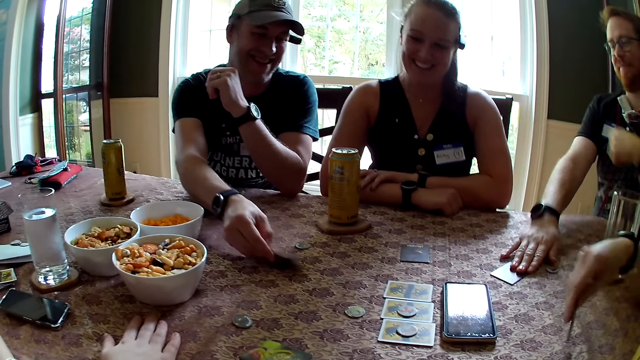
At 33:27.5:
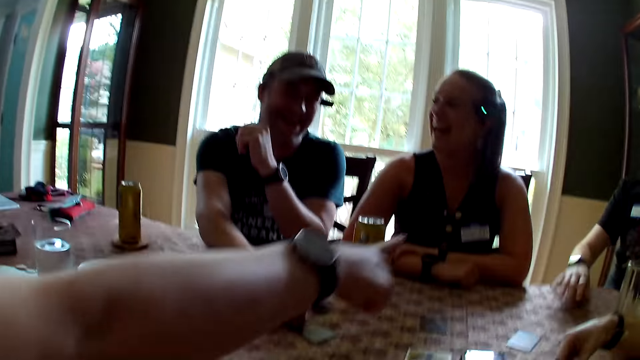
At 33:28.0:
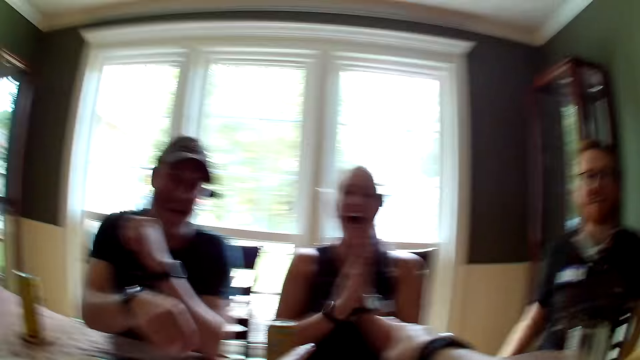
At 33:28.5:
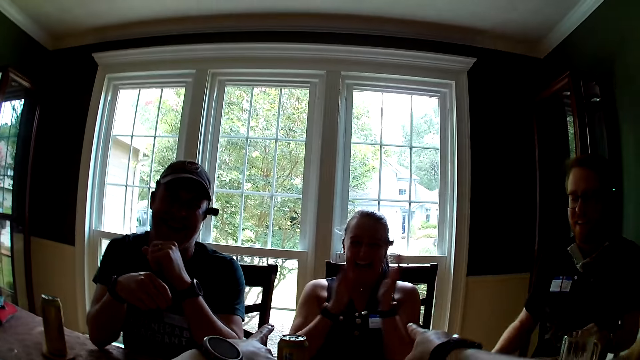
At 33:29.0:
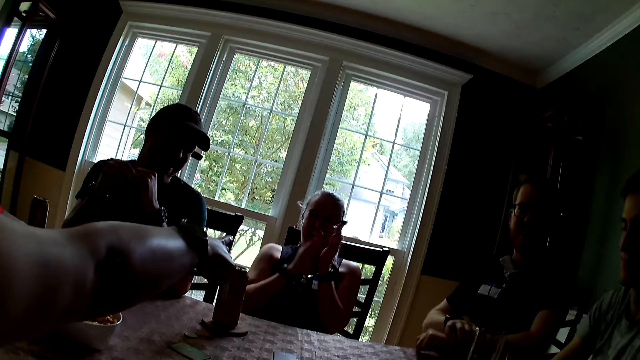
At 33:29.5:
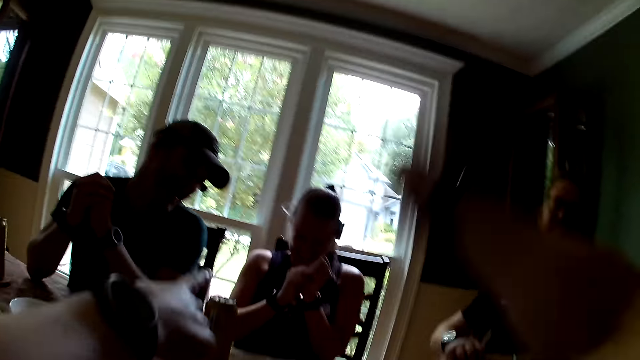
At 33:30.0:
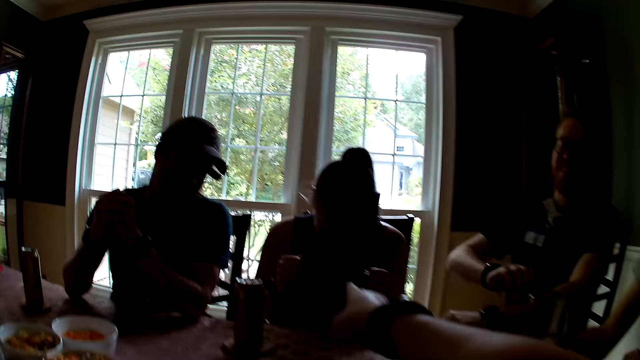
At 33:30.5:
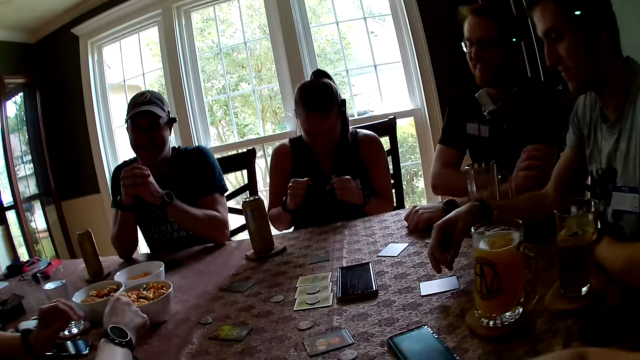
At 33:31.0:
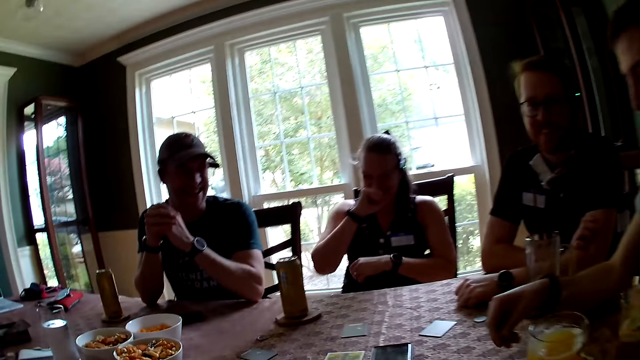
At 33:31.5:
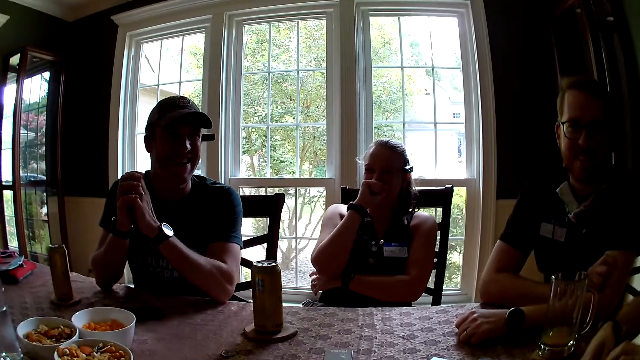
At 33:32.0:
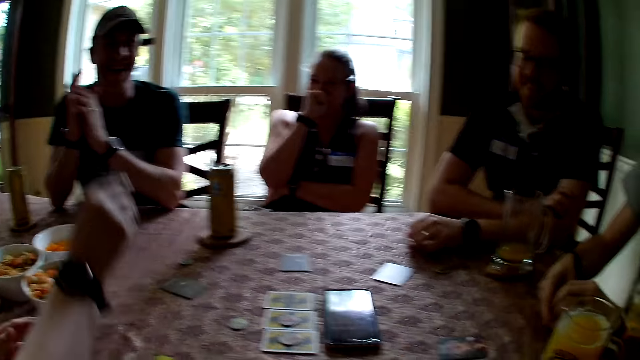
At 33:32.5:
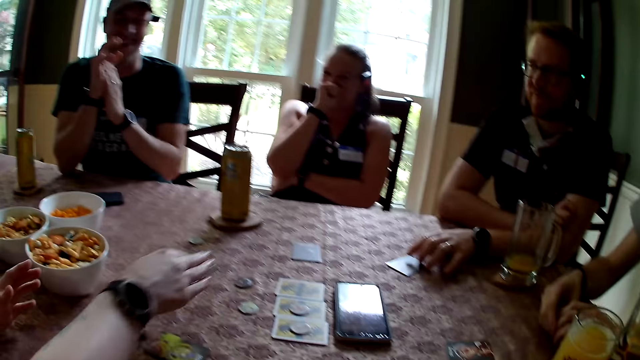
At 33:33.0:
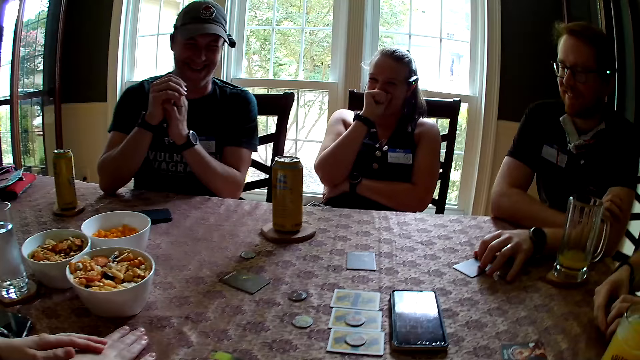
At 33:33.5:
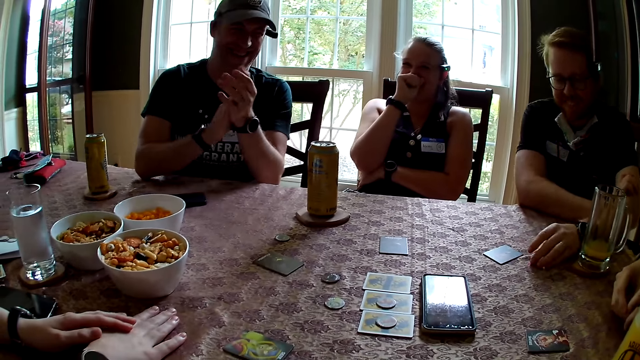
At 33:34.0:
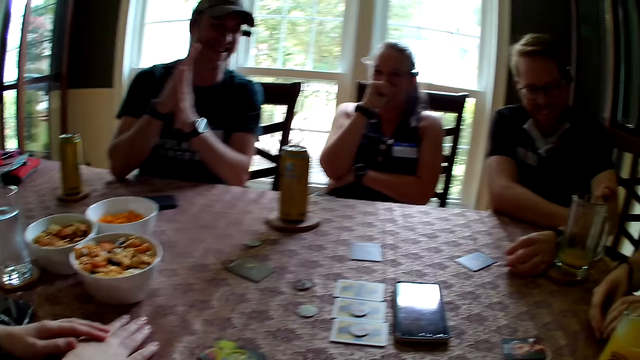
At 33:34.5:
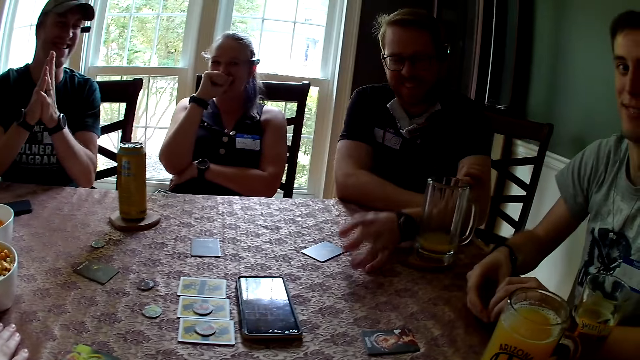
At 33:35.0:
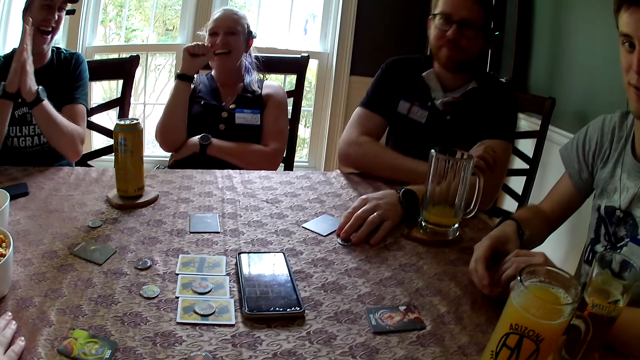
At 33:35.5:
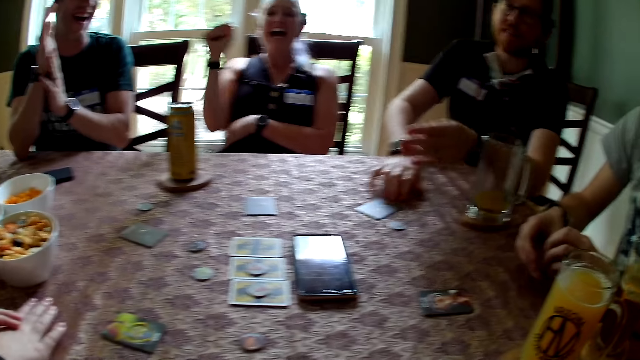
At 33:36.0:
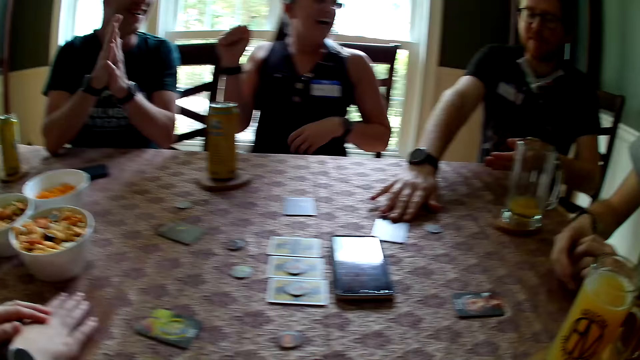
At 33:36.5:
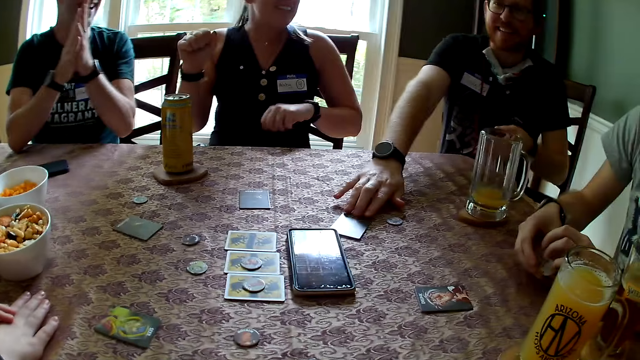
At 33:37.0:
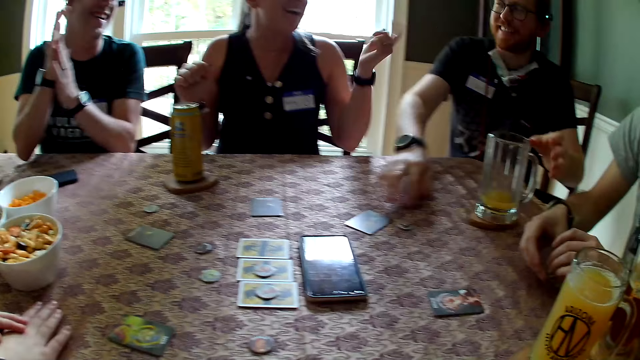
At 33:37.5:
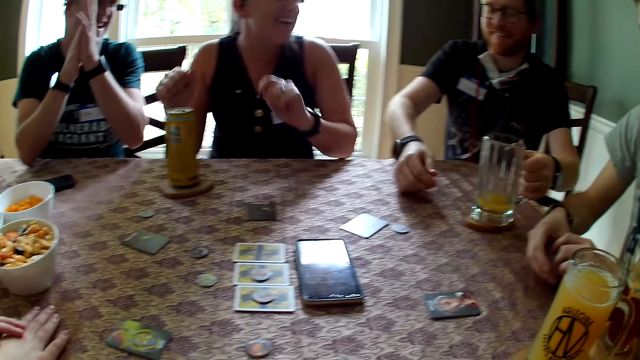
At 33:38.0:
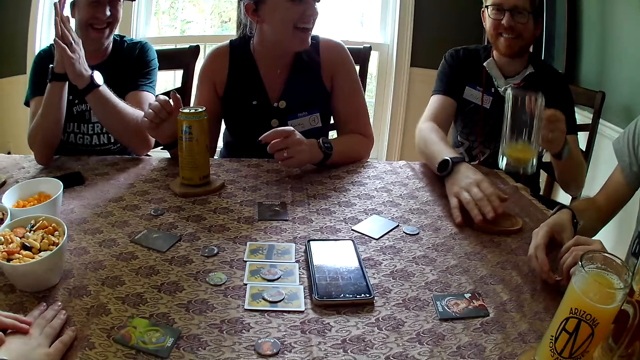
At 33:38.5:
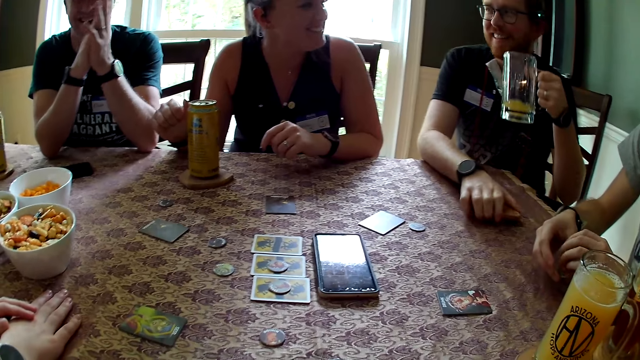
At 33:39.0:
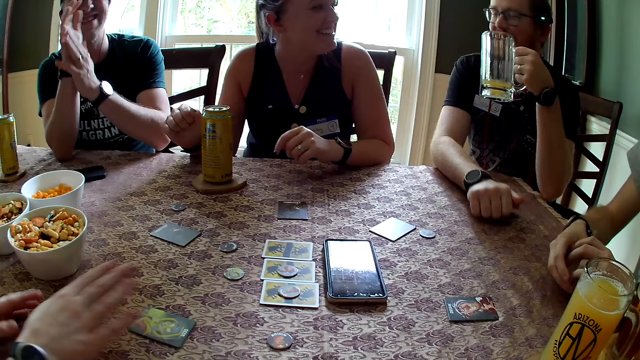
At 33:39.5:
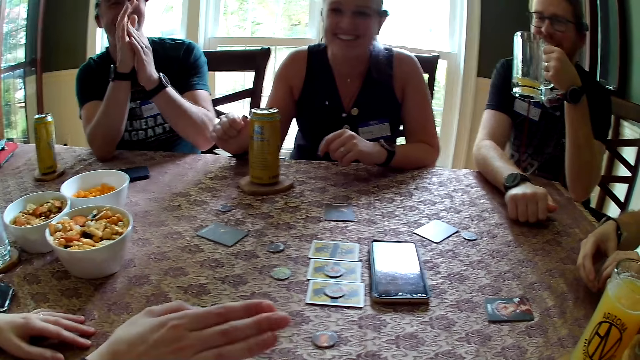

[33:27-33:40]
A man flips a card open with his right hand. Another man flips a card open with his right hand. The camera wearer points to a woman. Another woman points to the first woman. The camera wearer looks at the first woman. The second woman drops a token on the table with her right hand. Someone touches a token on the table with his left hand. A third man pushes the card on the table with his right hand. The third man carries the cup of beer on the table with his left hand. The camera wearer looks at another man.

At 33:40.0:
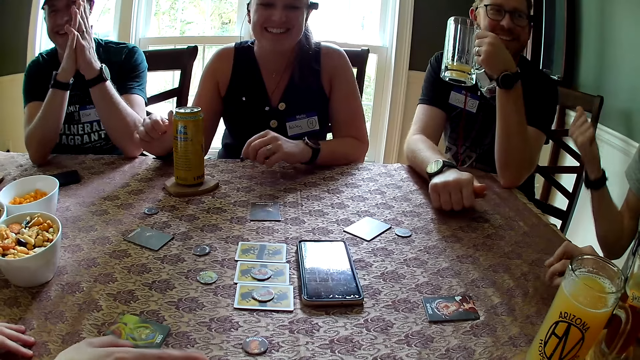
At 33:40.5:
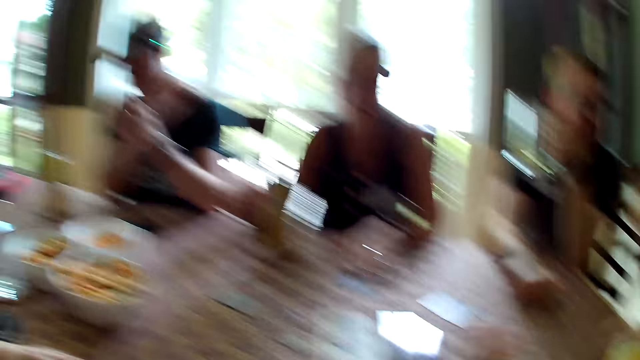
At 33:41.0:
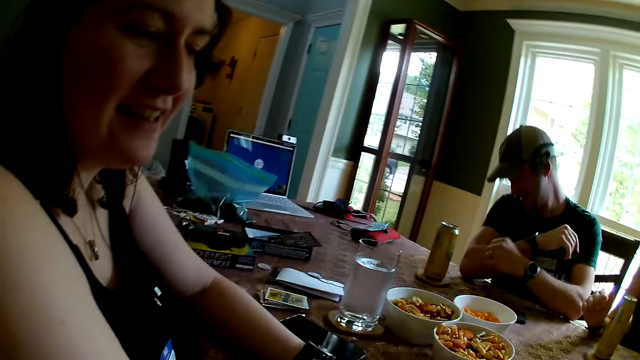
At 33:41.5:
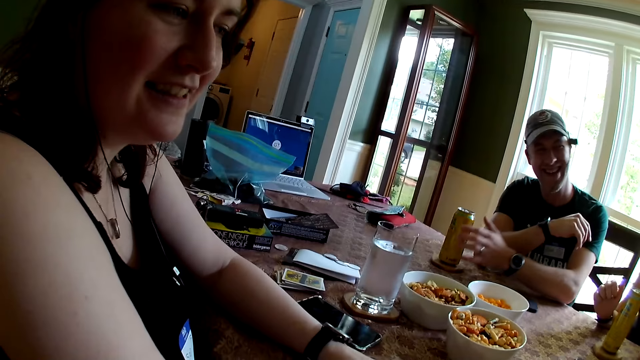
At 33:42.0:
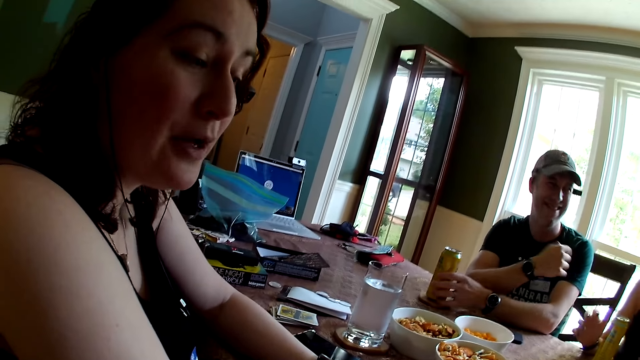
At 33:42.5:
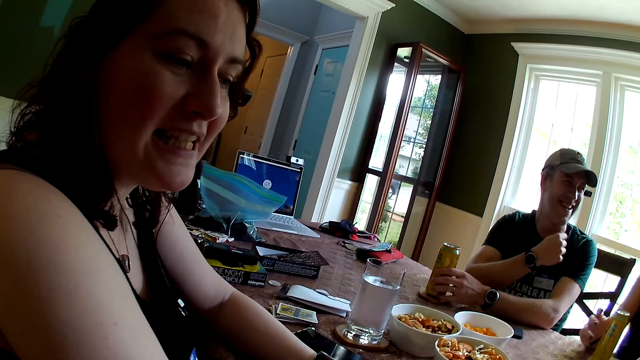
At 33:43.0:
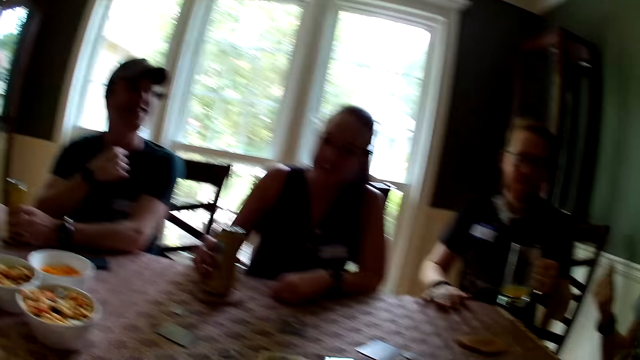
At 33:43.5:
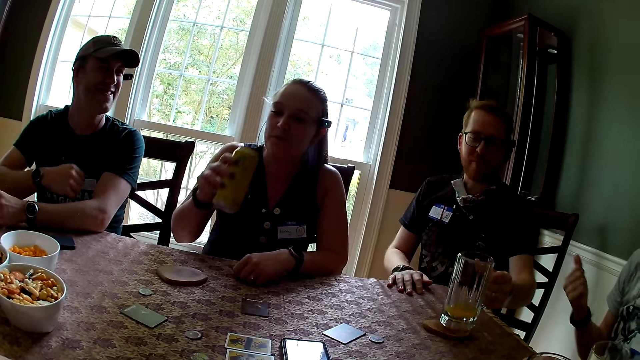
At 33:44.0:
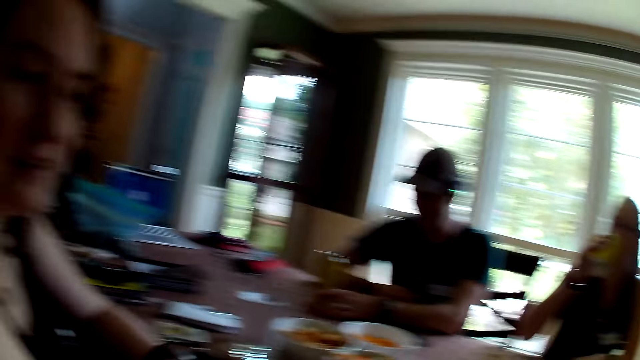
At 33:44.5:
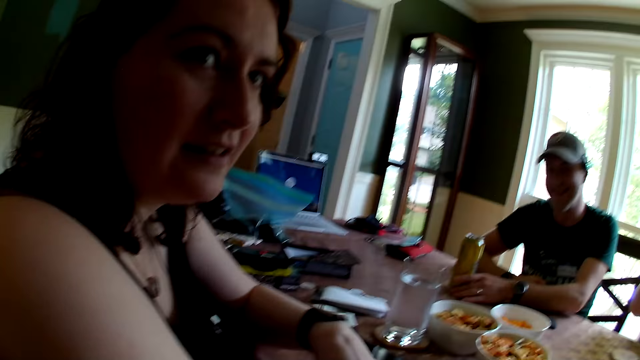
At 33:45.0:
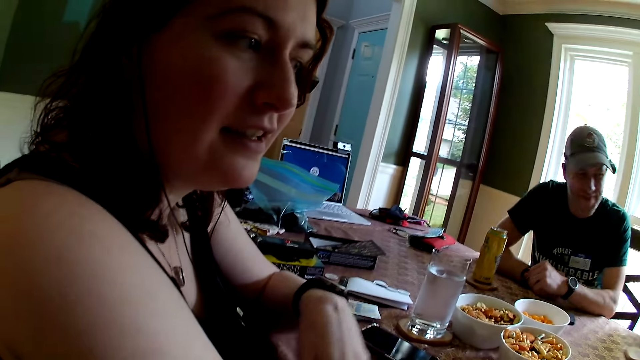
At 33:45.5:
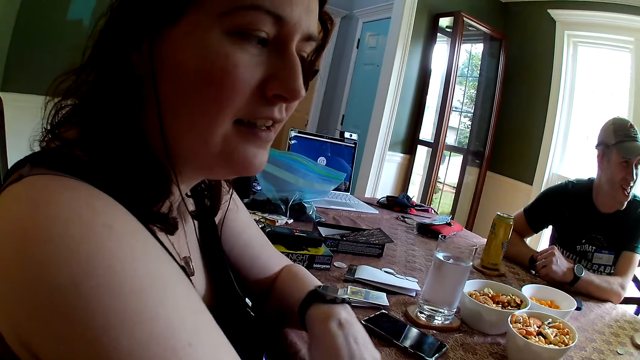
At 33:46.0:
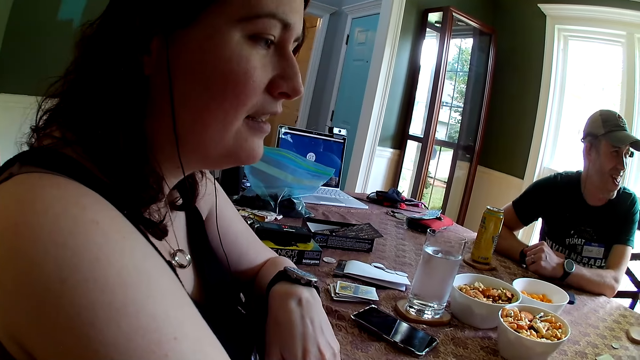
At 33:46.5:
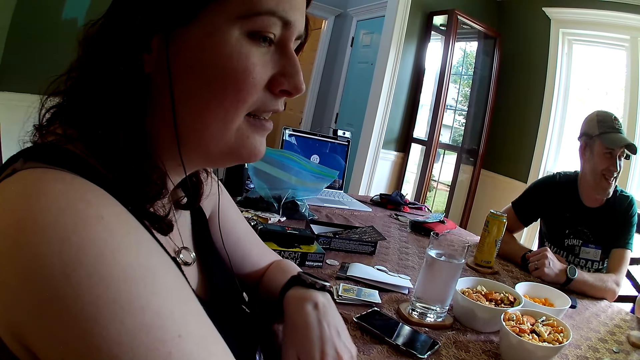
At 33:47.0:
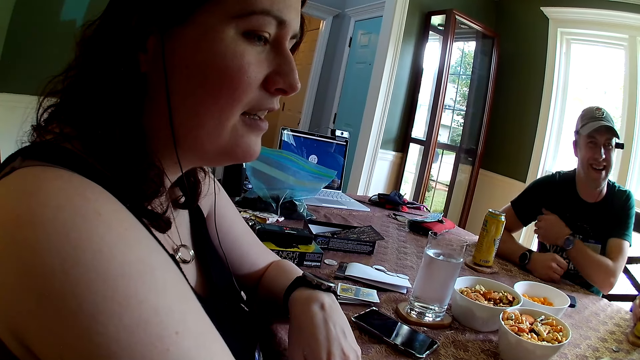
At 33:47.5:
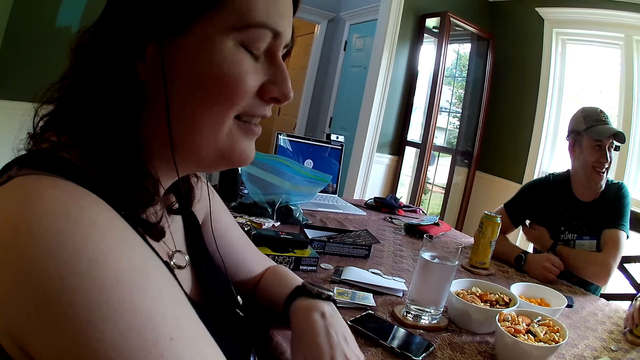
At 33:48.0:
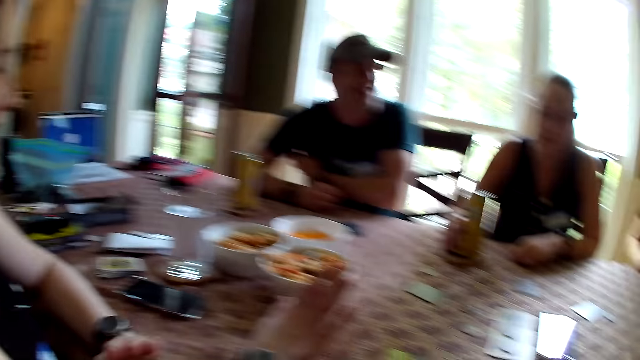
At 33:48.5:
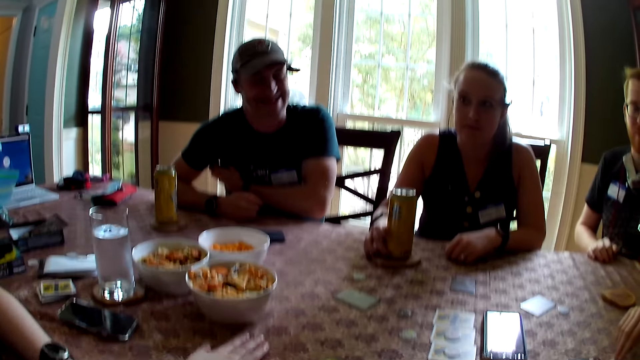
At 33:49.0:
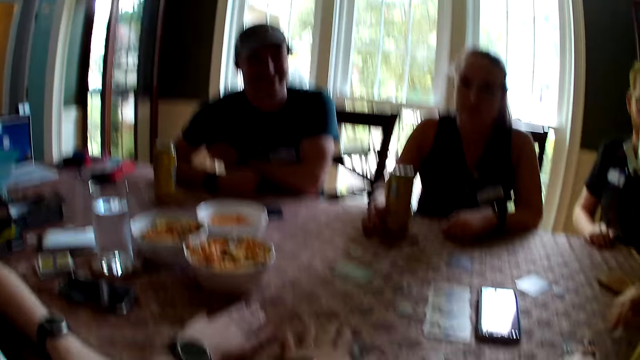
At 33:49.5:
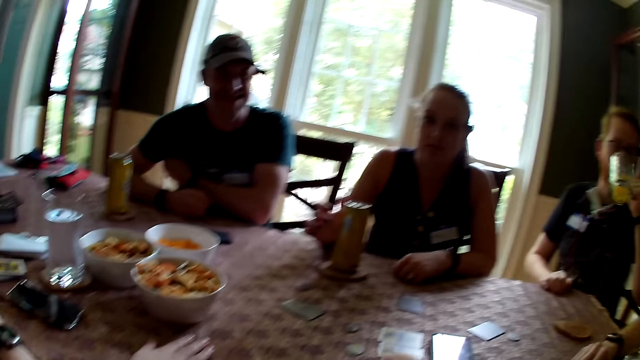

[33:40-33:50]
The camera wearer looks at a woman. A man holds the canned beer on the table with his left hand. Another woman carries a canned beer on the table with her right hand. Another man drops the cup of beer on the table with his left hand. The second man carries the cup of beer on the table with his left hand. The camera wearer looks at a third woman.
